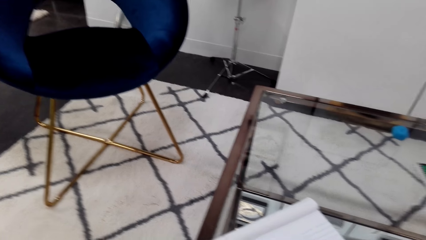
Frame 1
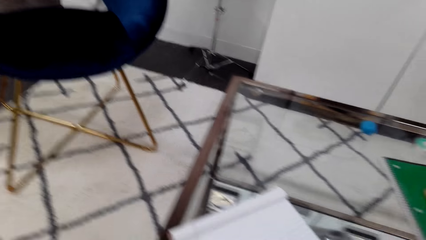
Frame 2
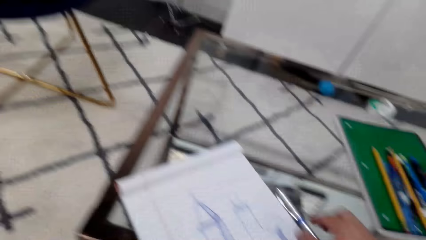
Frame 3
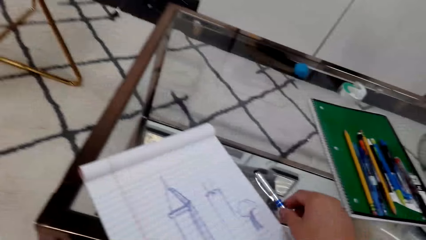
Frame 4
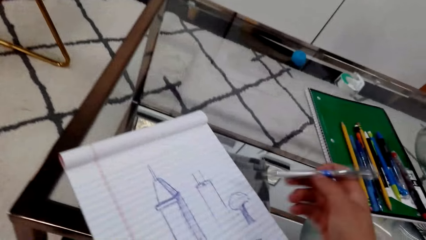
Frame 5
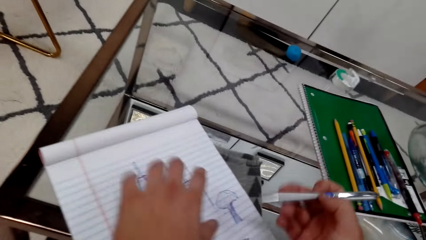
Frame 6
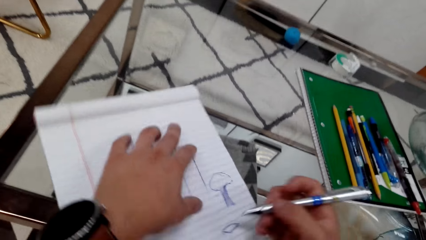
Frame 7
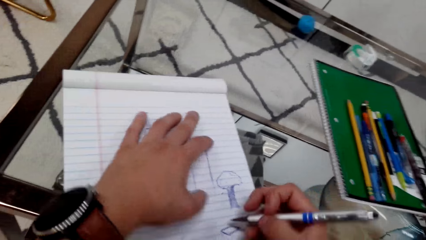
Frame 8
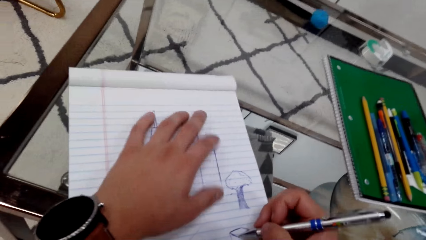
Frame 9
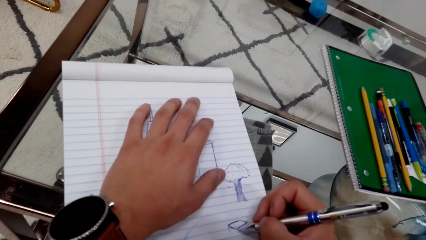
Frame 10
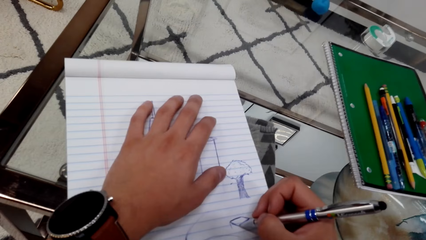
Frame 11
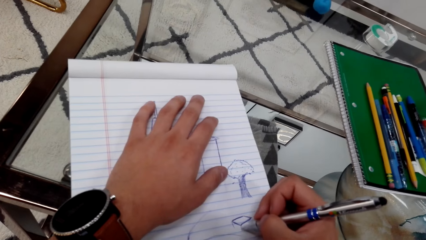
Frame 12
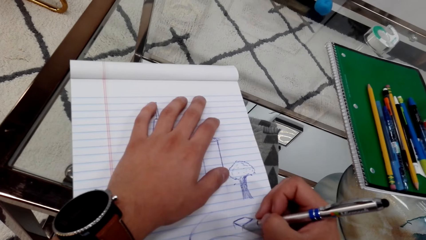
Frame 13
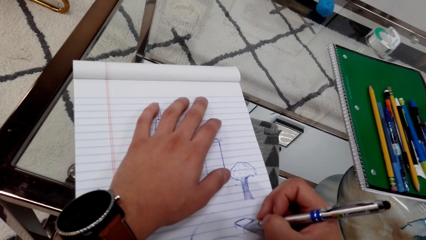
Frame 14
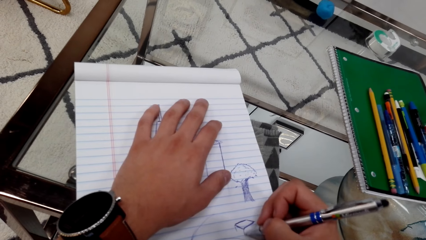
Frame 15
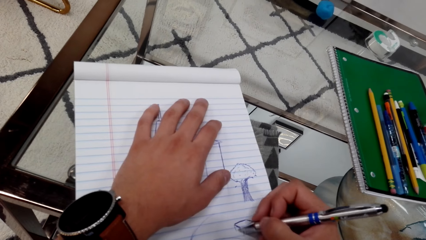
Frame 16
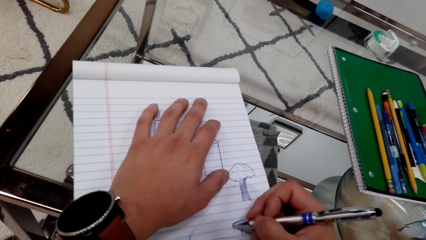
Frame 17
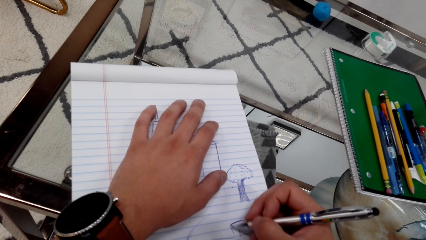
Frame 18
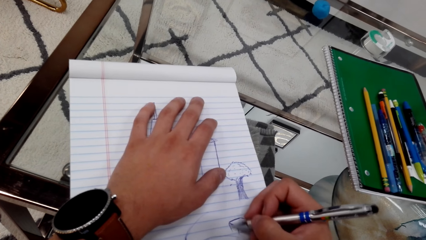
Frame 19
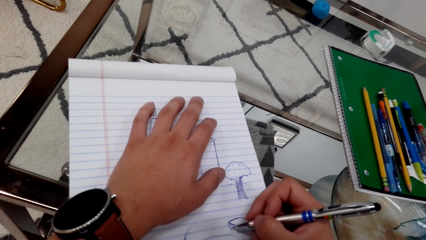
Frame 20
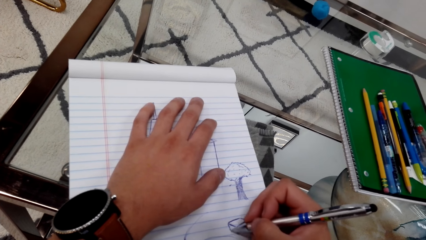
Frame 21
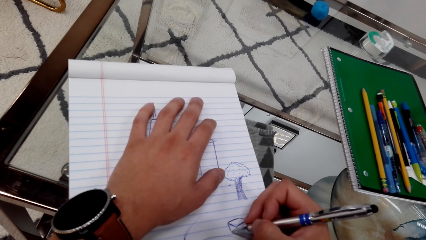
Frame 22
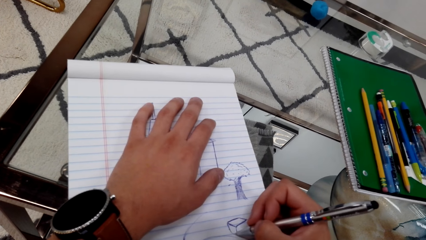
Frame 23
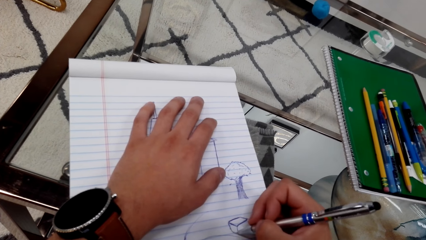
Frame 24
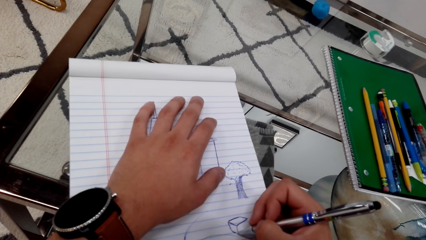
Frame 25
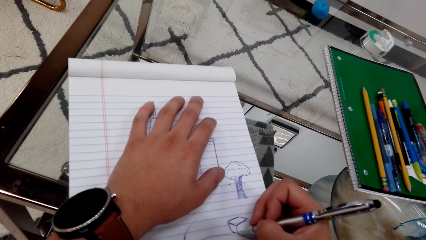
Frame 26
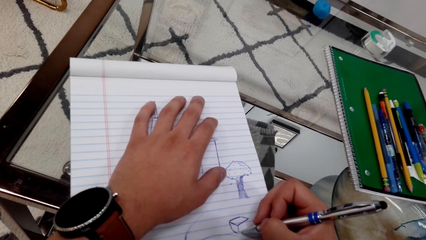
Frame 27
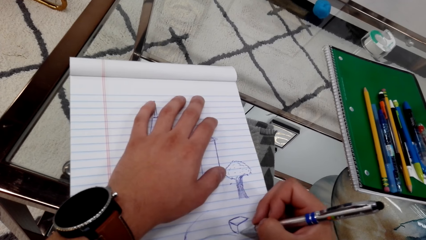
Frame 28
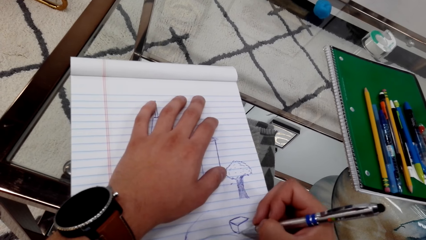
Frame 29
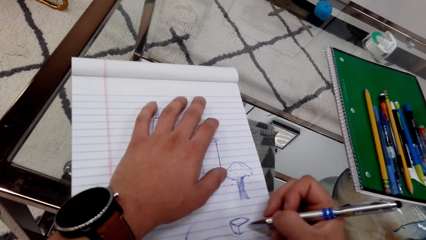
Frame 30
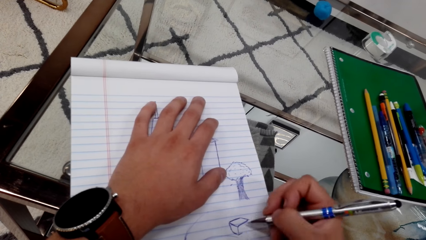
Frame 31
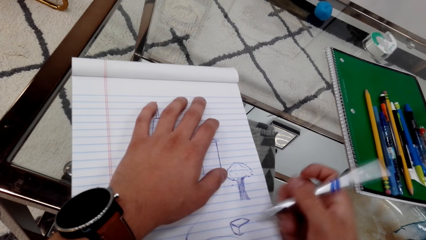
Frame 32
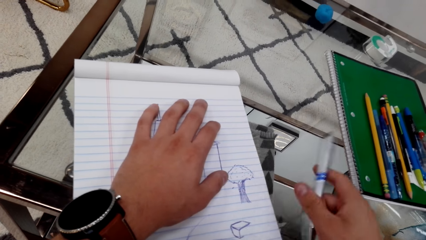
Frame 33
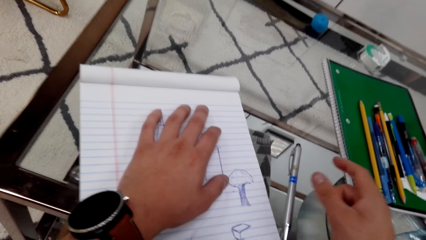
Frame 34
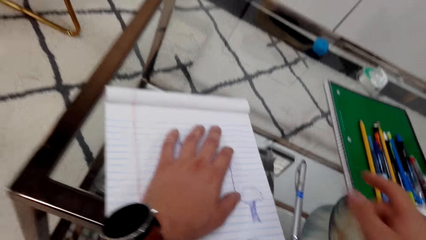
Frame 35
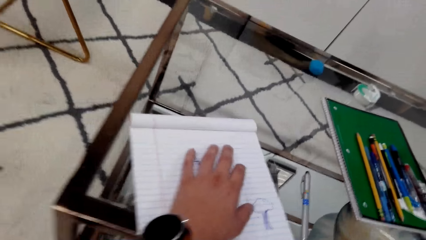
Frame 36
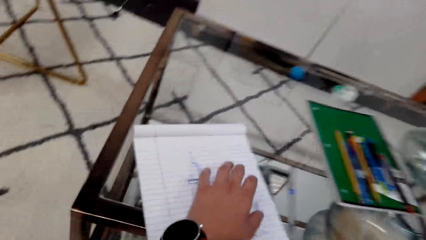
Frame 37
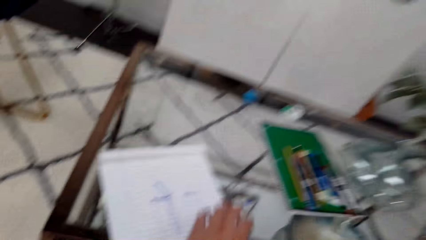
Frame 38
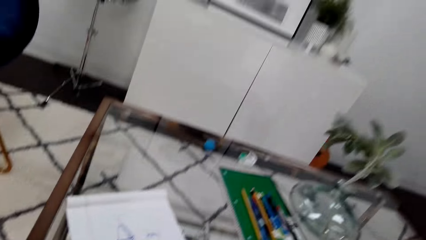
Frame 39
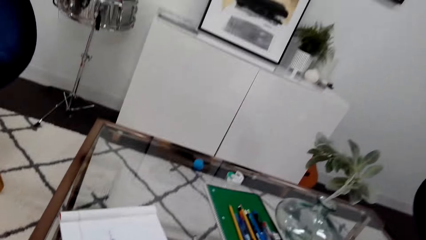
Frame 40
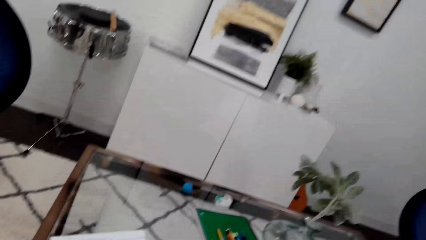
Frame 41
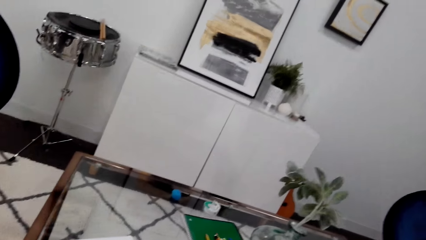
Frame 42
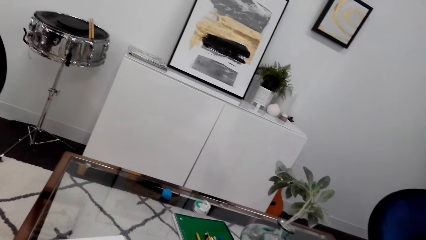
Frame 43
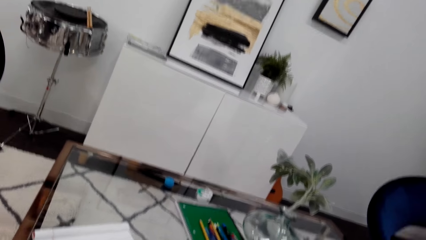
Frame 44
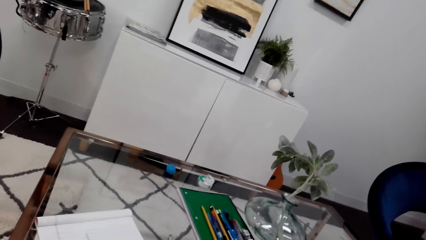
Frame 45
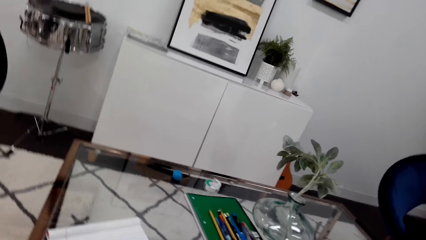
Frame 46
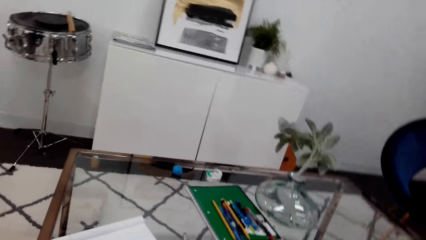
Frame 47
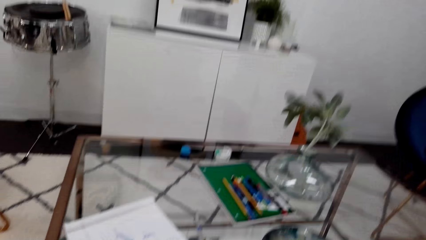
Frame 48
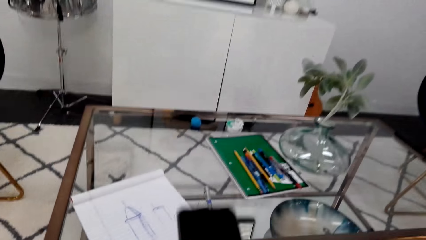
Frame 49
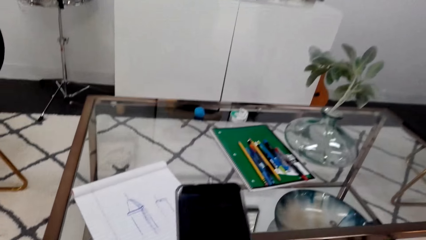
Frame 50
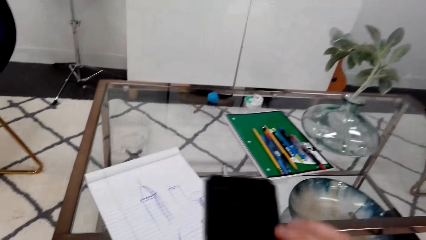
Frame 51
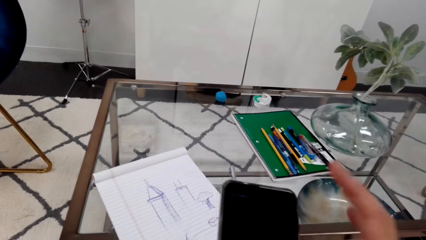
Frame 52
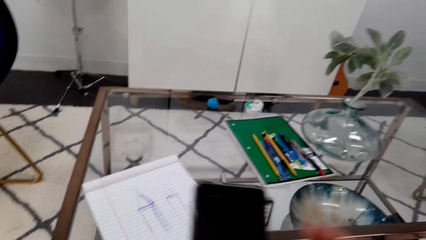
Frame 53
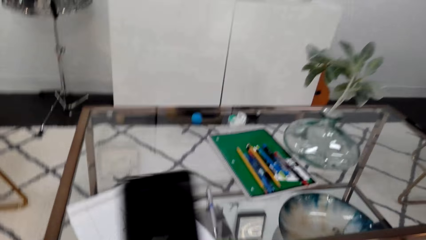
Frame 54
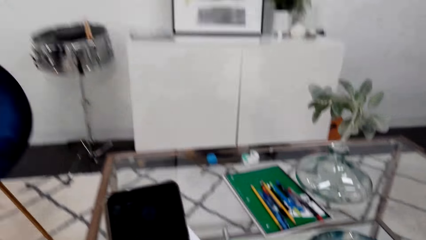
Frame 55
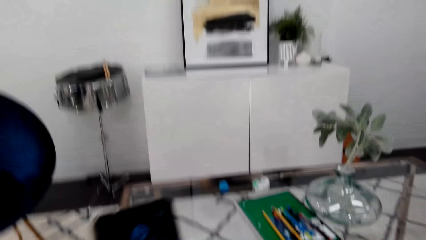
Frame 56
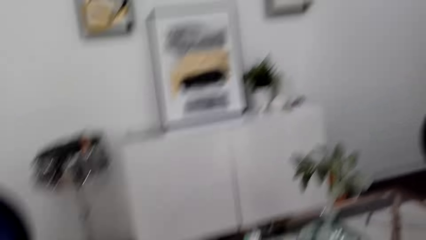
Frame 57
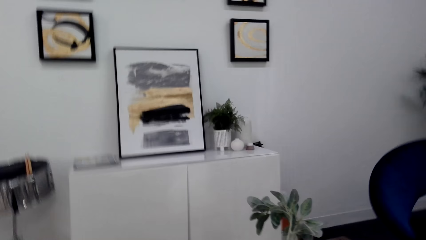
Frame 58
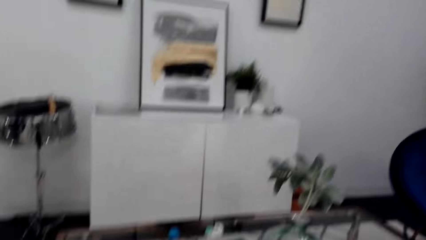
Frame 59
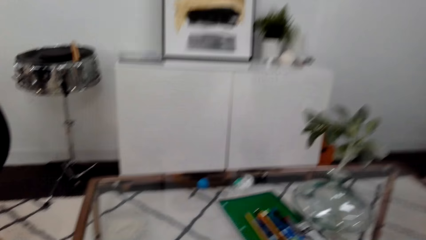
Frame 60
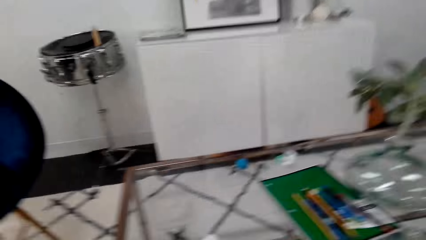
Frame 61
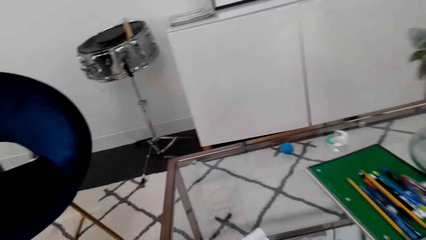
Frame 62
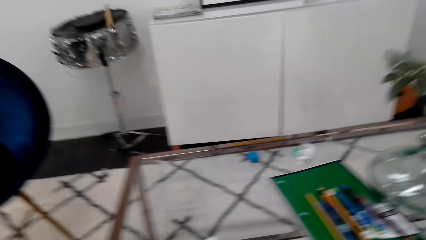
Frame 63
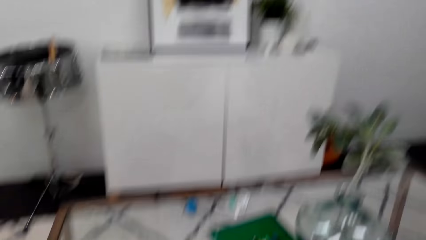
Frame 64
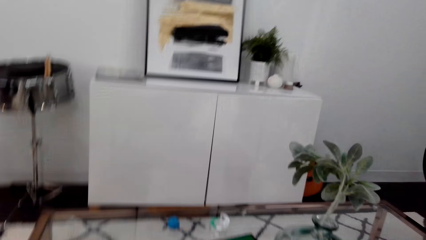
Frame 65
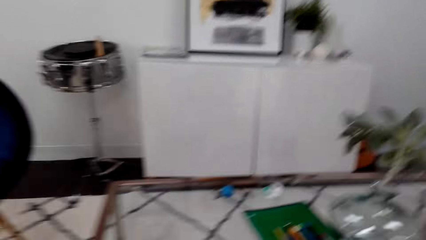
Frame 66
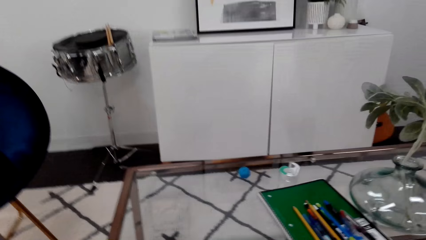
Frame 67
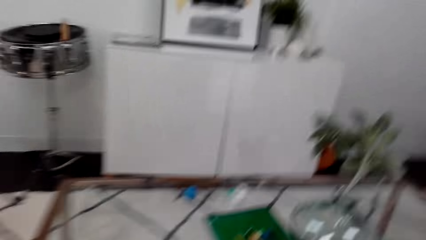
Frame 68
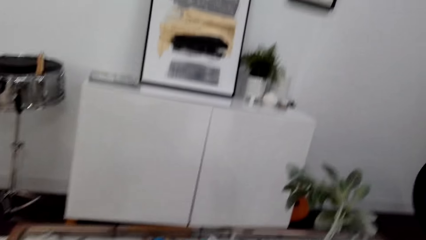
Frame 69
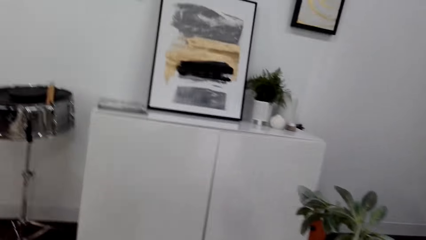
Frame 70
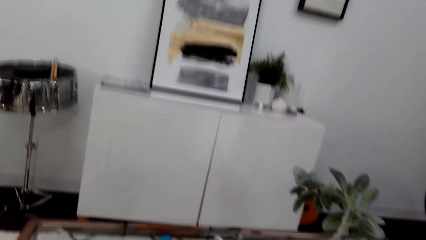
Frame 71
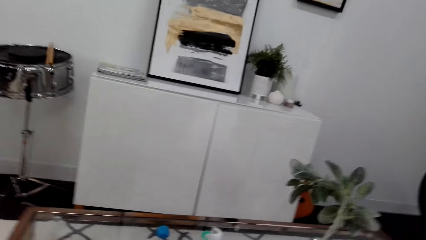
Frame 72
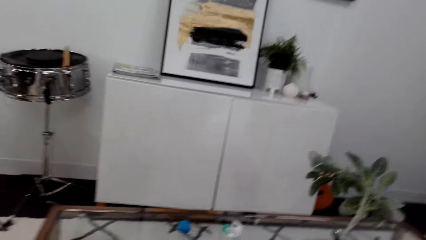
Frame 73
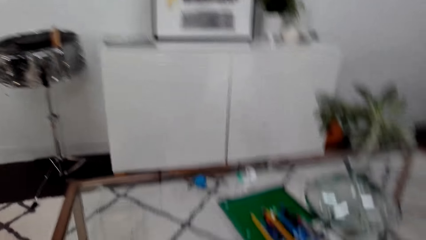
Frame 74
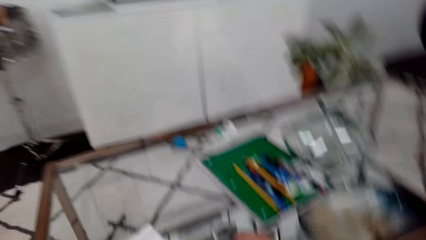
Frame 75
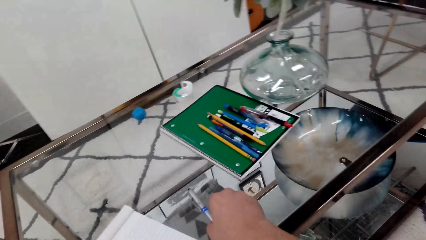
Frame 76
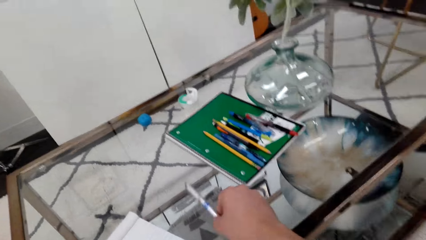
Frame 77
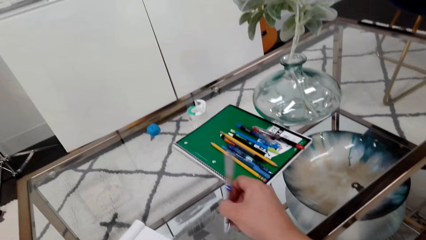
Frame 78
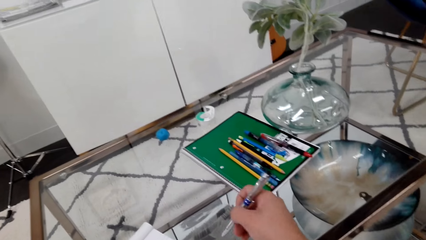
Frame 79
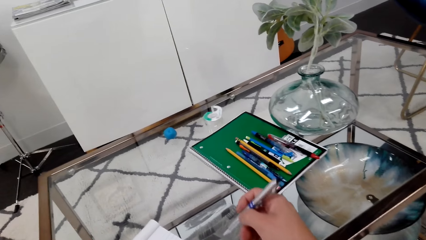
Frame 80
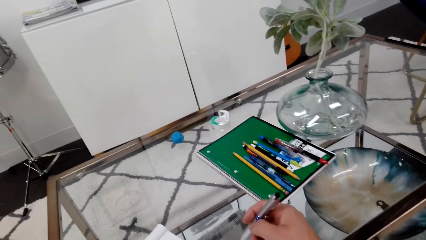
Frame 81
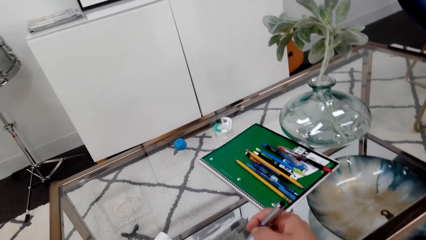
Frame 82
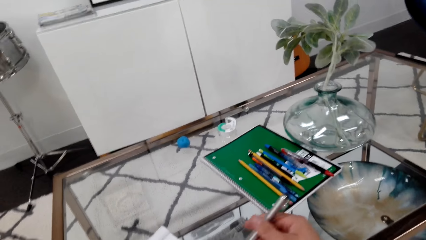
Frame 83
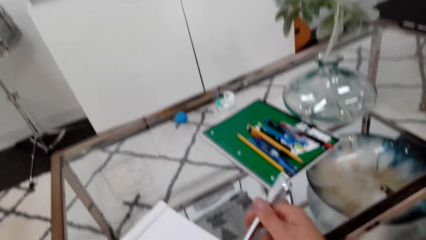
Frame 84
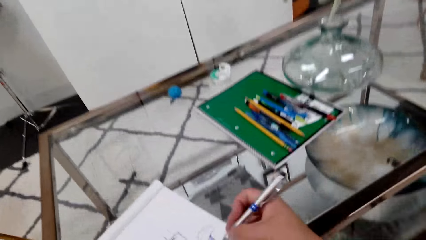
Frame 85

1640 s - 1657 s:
The camera wearer grabs a pen. They draw on a book. They put the pen on the table. They move their hand. They look around the room. They scroll the phone. They move the phone. They talk on the phone. They grab the pen.
